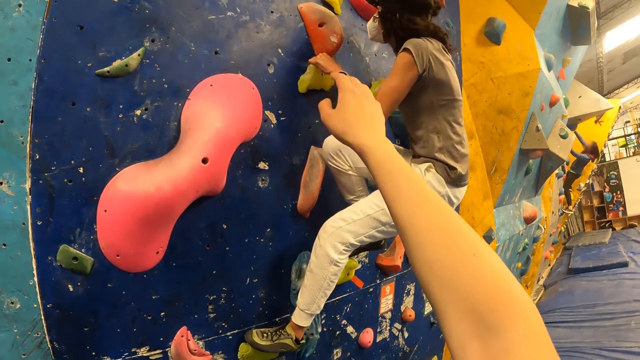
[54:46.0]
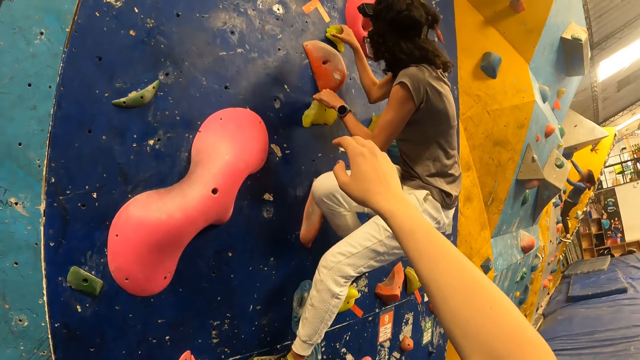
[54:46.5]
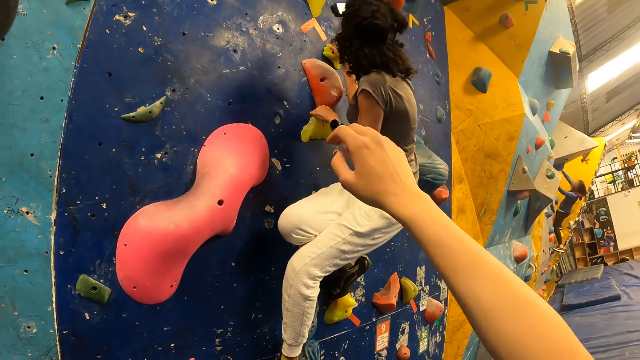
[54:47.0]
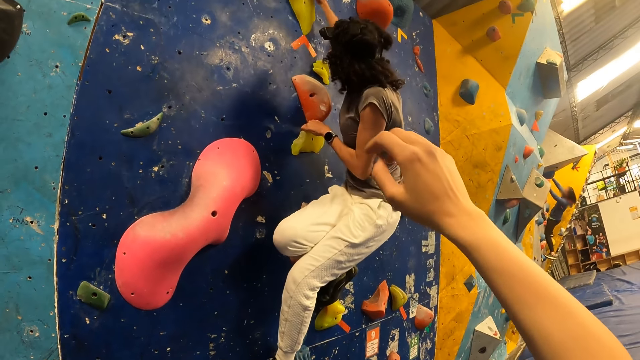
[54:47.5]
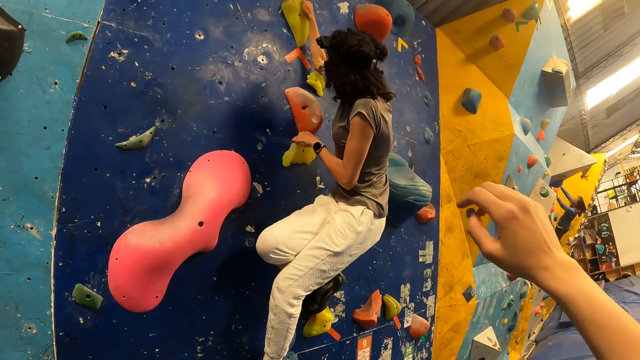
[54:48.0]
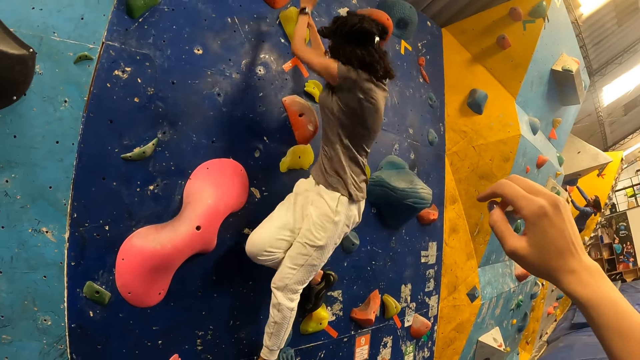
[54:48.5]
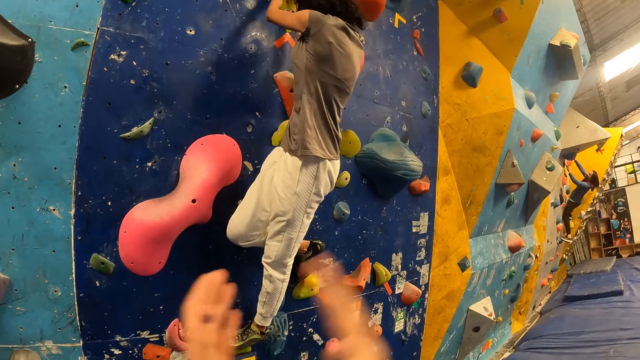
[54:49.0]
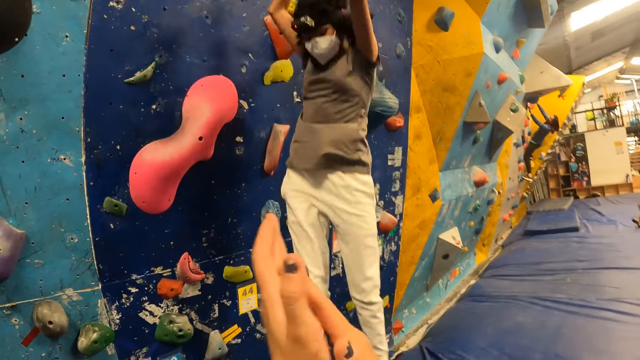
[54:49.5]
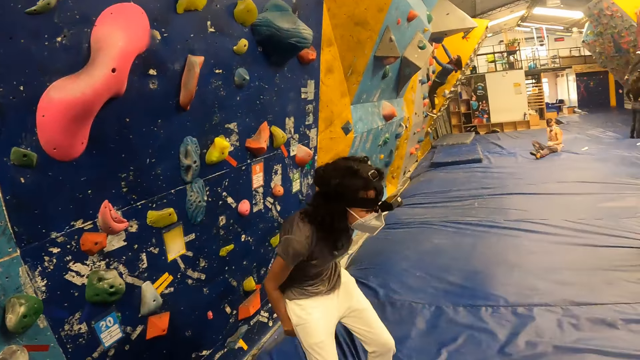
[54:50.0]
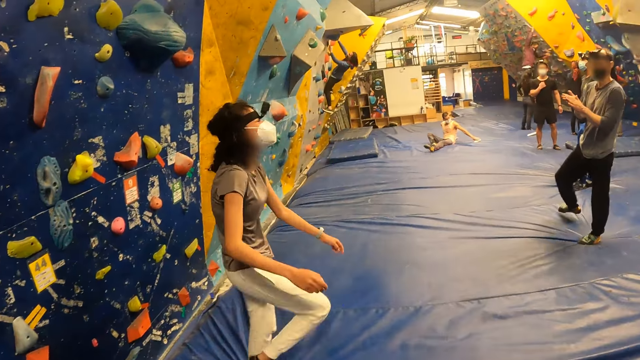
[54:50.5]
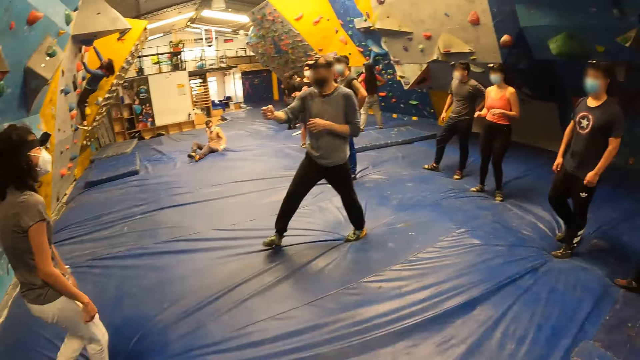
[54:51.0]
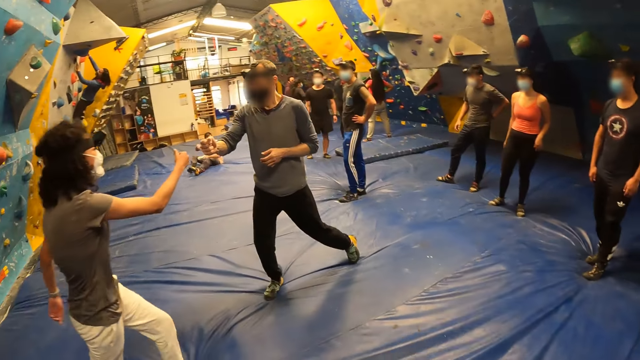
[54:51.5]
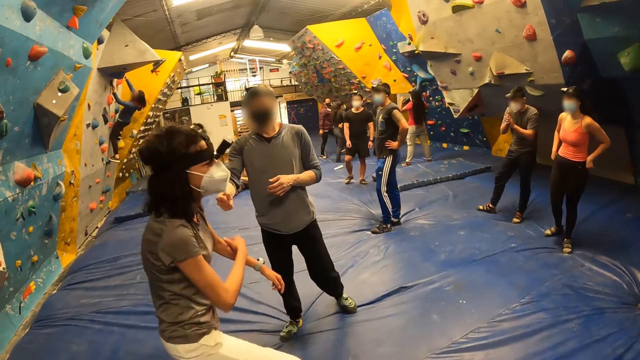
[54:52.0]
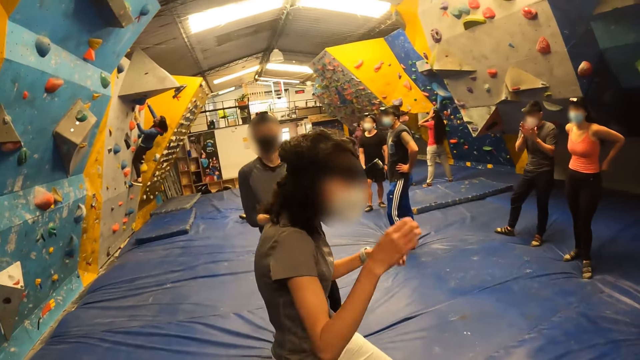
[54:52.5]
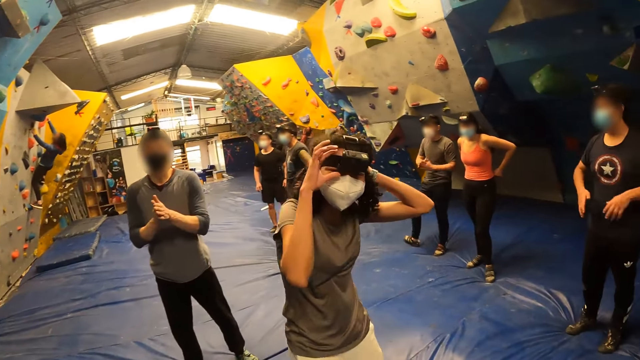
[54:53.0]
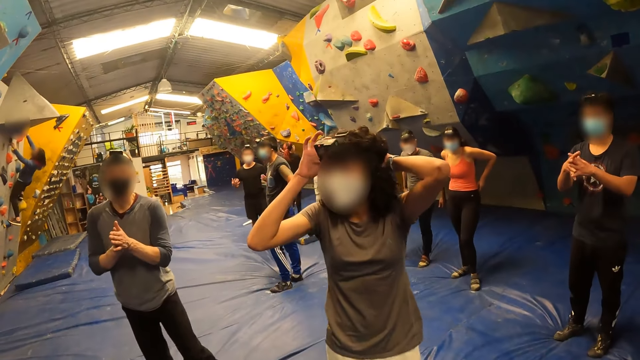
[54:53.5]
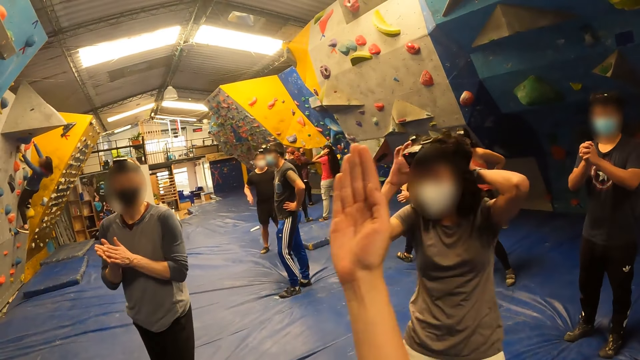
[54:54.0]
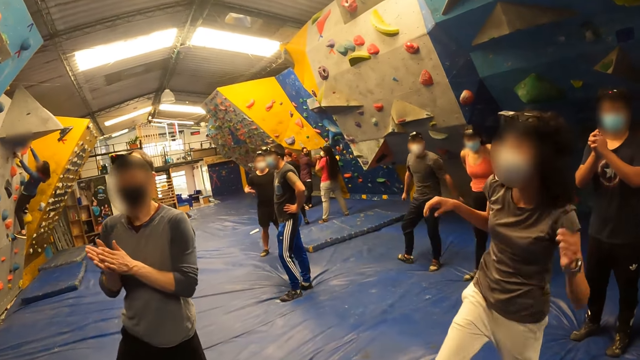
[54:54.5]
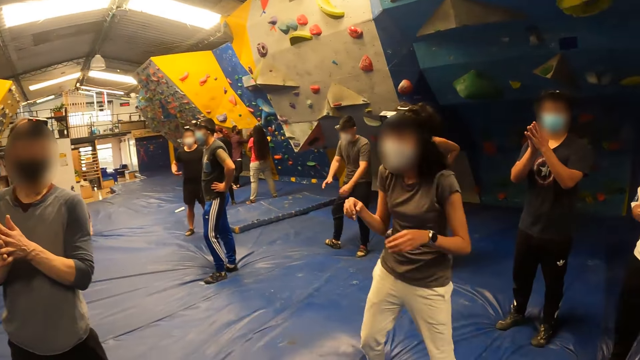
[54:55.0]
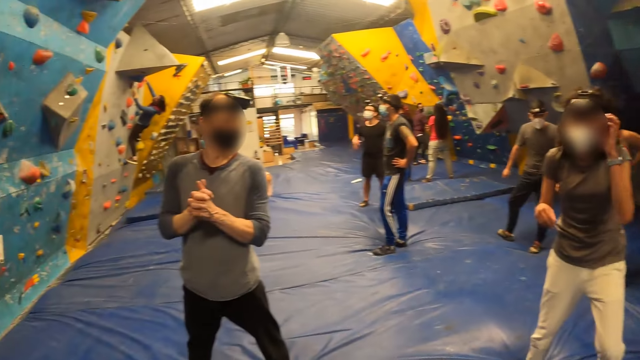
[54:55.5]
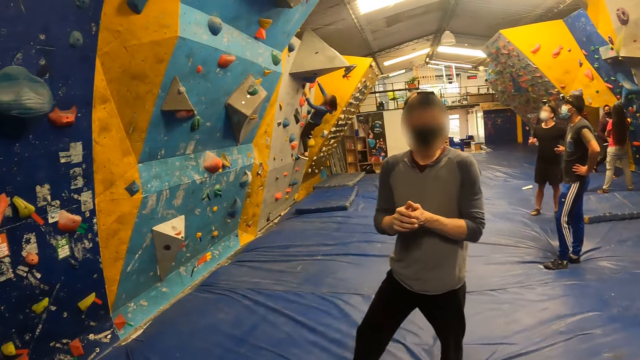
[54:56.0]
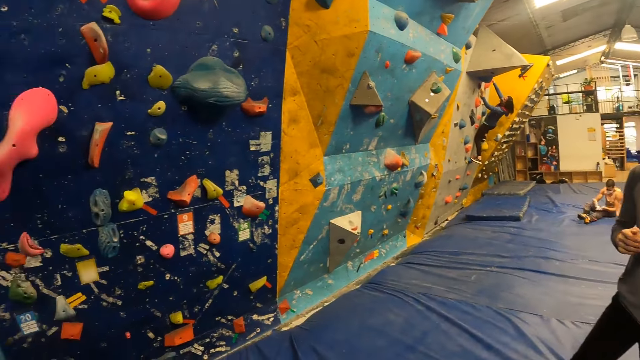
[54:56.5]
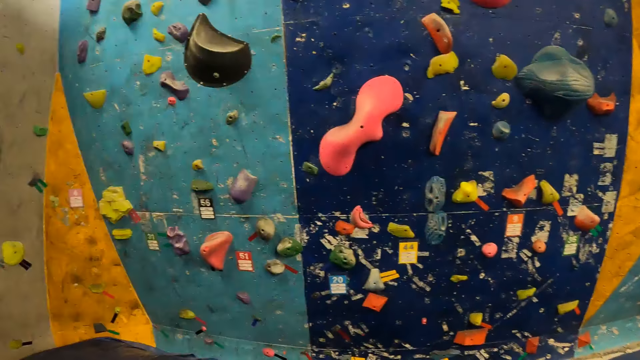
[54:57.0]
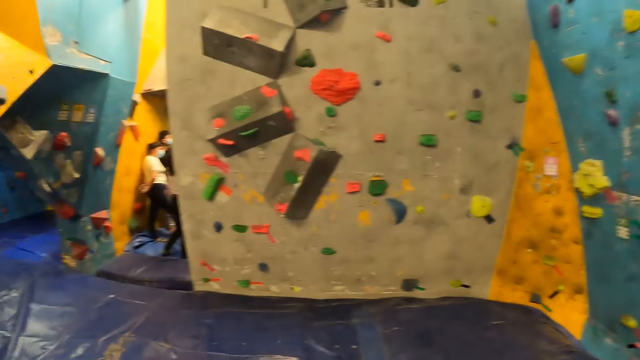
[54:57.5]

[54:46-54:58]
The camera wearer stretches a hand up. They clap both hands for a woman. The woman jumps on a crash pad. The camera wearer looks around. The woman fist bumps a man with her right hand. The camera wearer directs the man to the rock climber. They look around.

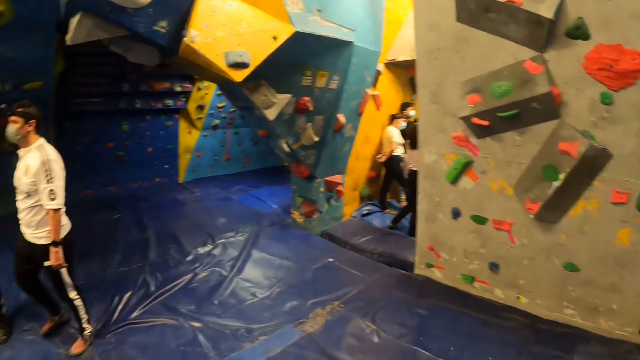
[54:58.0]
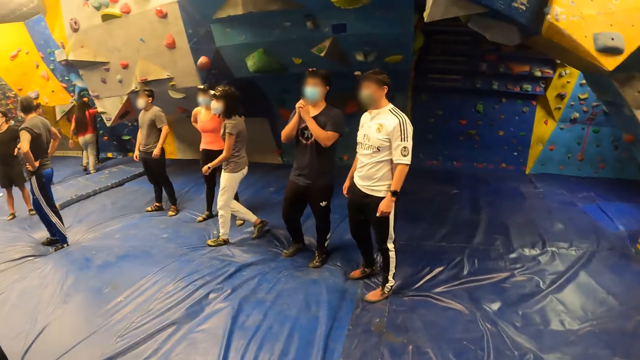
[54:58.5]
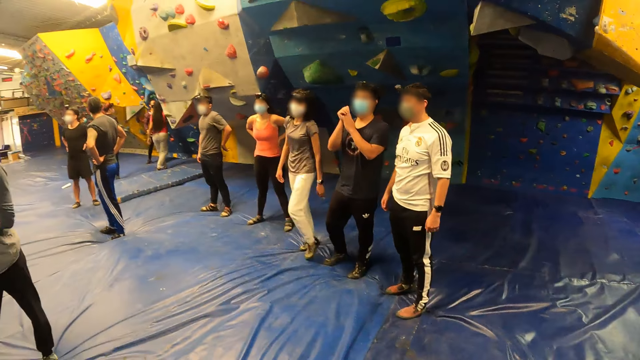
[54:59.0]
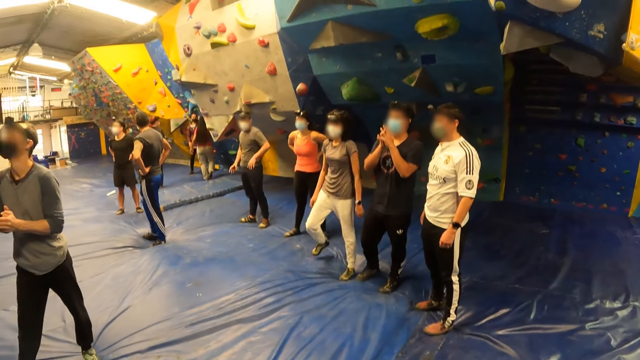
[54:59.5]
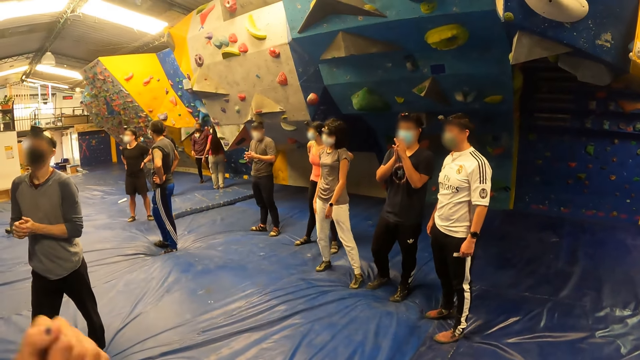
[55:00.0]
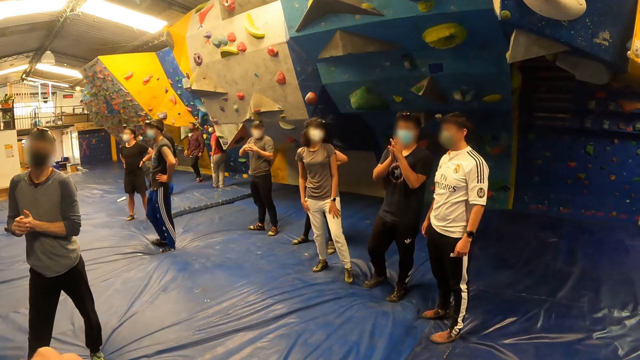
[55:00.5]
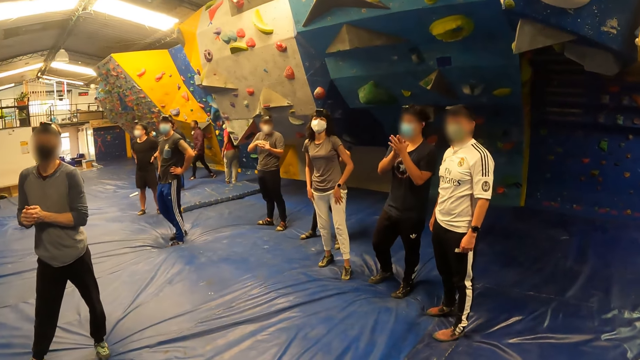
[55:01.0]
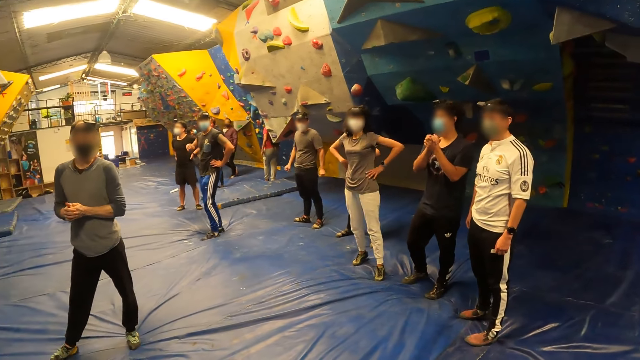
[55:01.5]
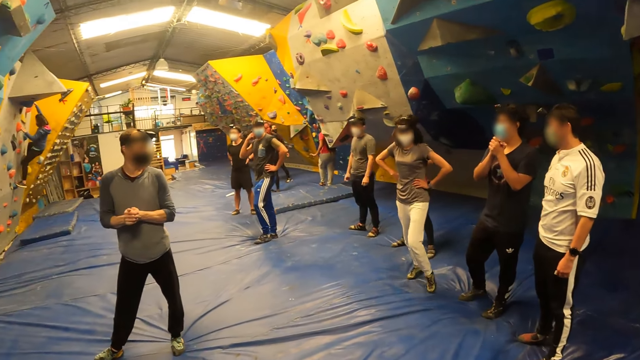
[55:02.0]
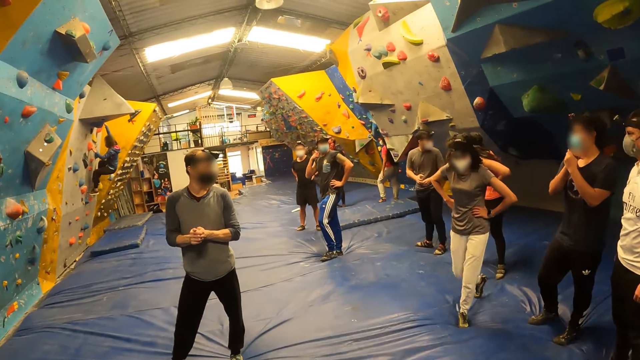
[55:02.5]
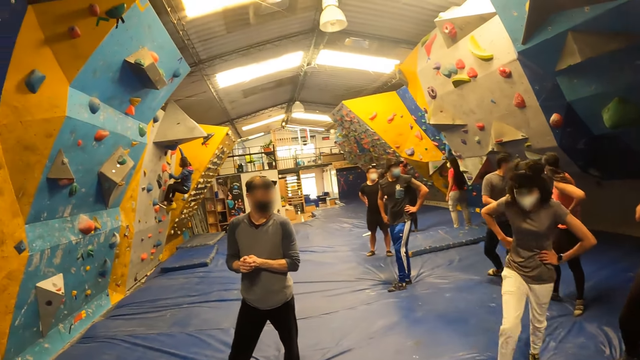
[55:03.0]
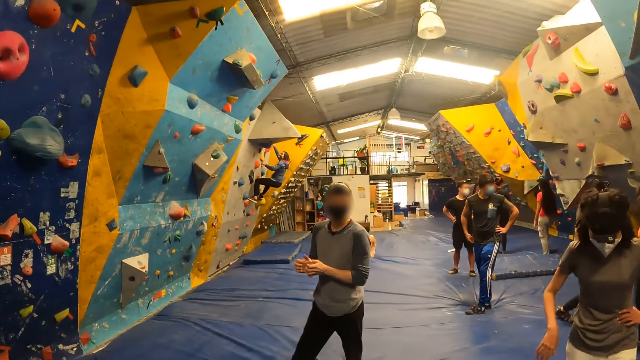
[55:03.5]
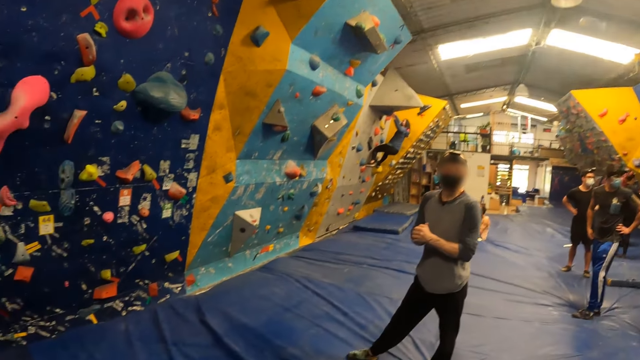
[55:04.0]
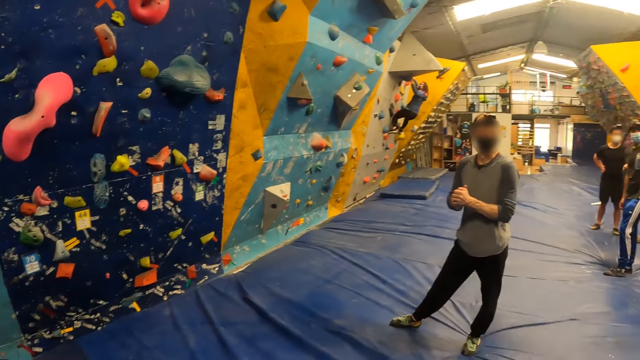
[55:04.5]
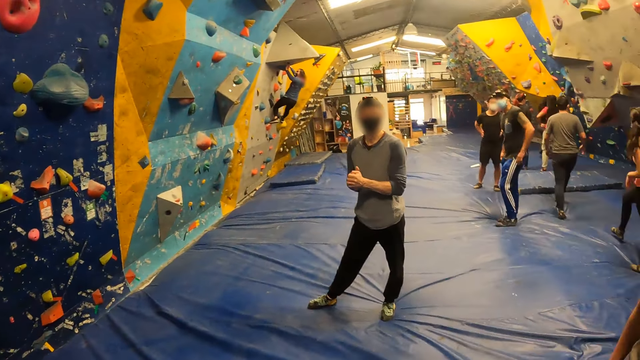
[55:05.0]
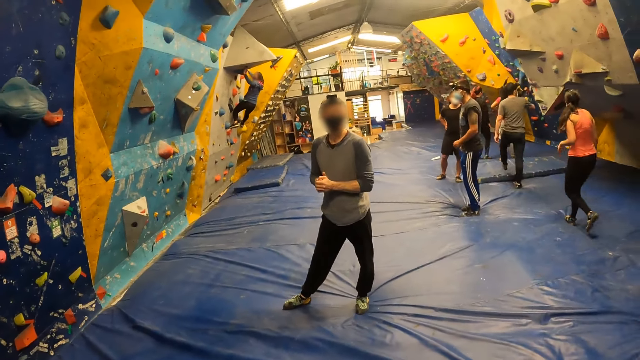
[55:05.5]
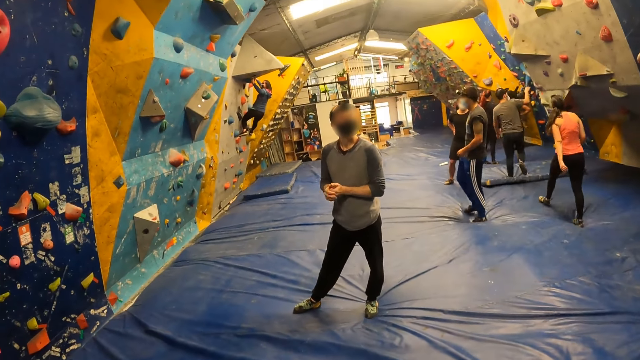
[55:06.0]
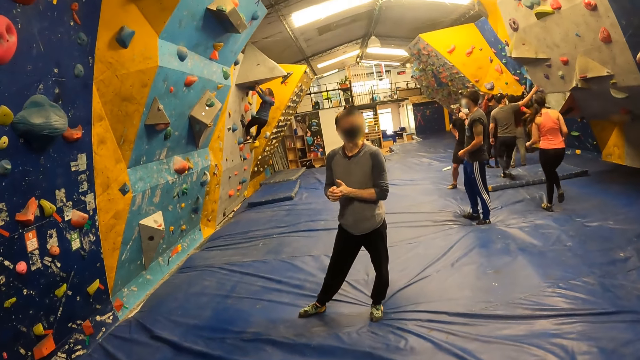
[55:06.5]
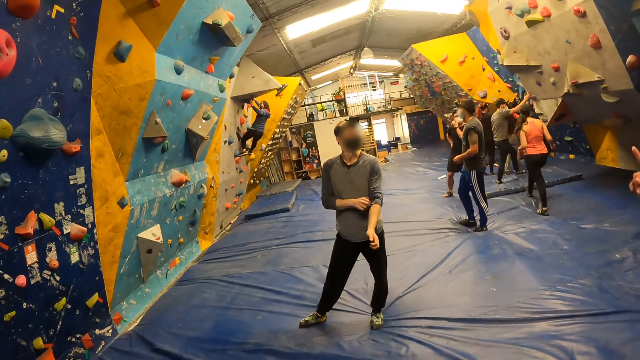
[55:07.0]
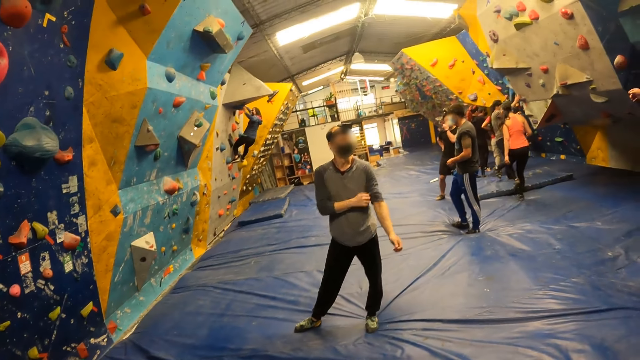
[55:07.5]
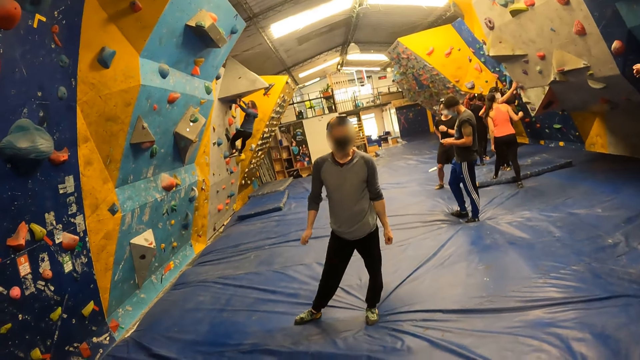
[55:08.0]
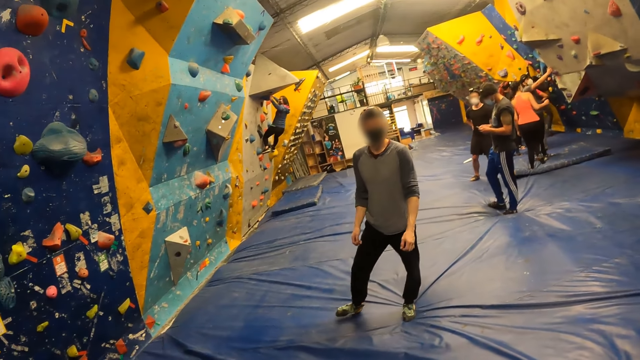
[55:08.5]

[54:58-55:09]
The camera wearer stretches a hand. They look around.
